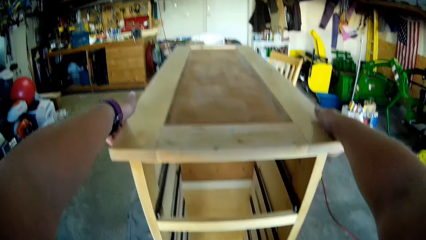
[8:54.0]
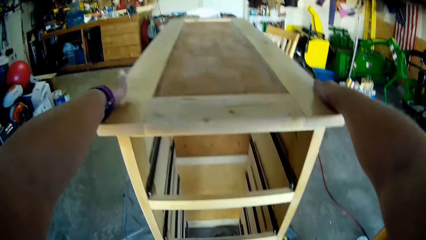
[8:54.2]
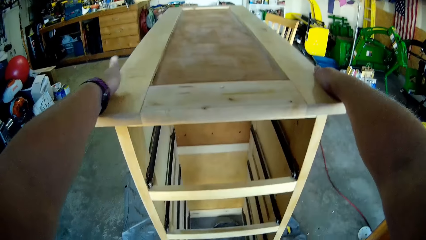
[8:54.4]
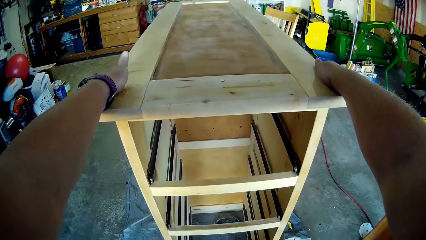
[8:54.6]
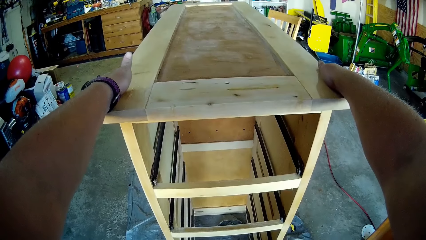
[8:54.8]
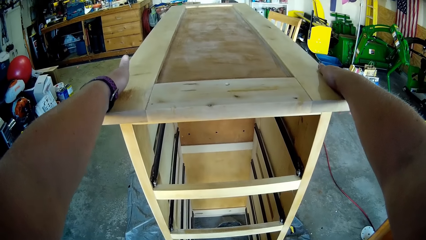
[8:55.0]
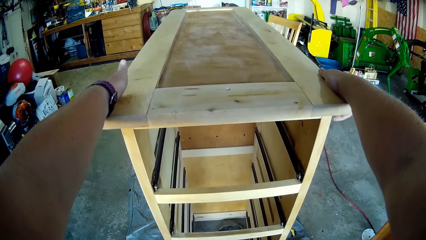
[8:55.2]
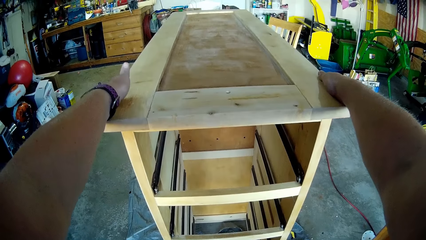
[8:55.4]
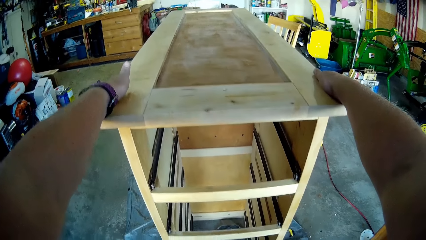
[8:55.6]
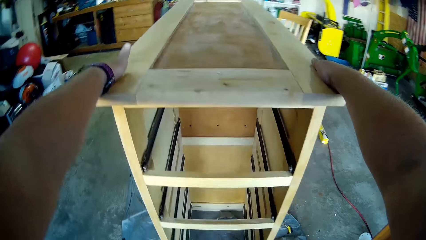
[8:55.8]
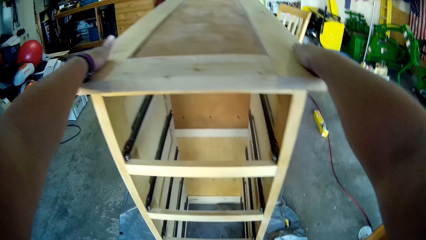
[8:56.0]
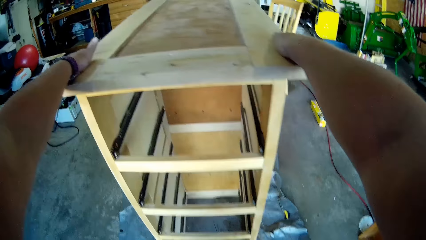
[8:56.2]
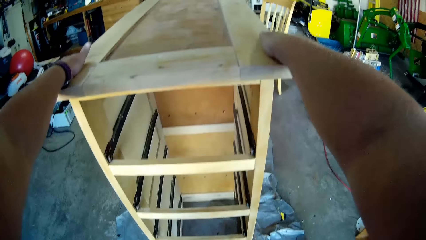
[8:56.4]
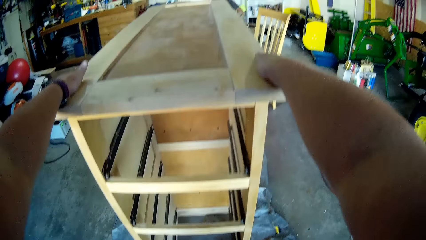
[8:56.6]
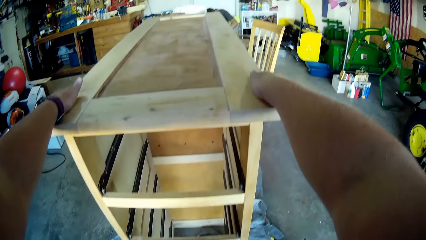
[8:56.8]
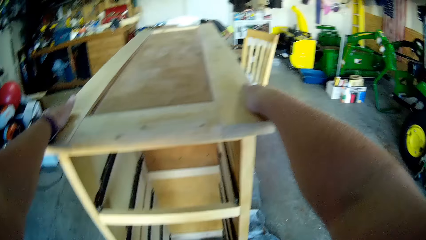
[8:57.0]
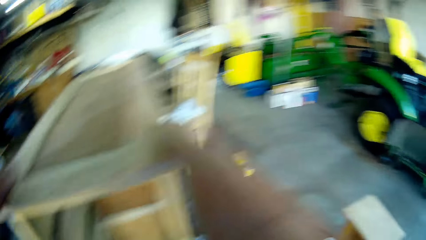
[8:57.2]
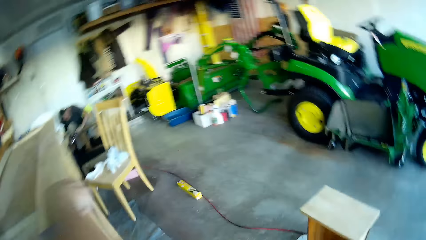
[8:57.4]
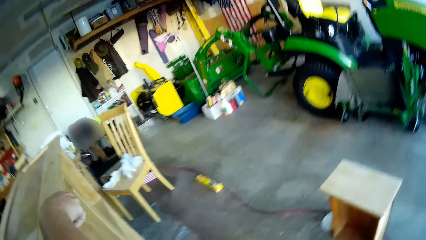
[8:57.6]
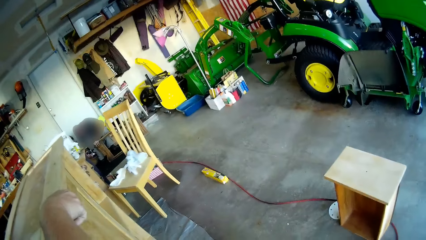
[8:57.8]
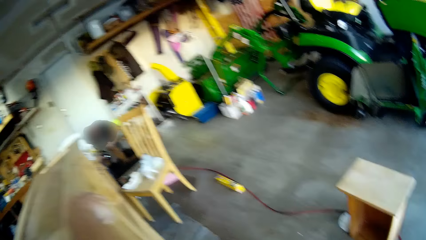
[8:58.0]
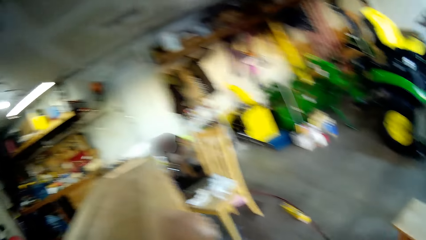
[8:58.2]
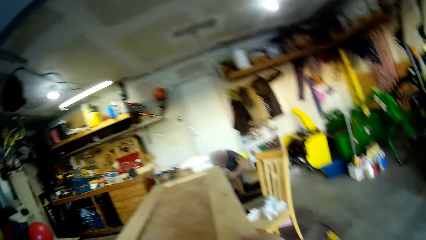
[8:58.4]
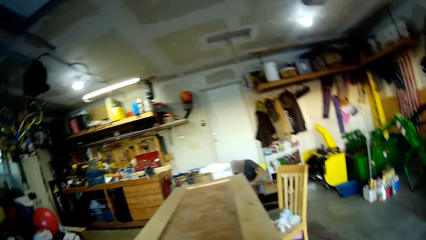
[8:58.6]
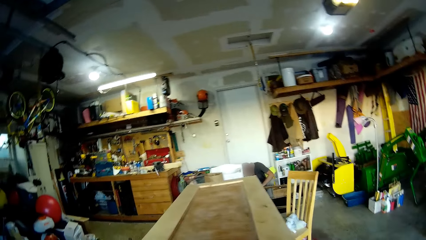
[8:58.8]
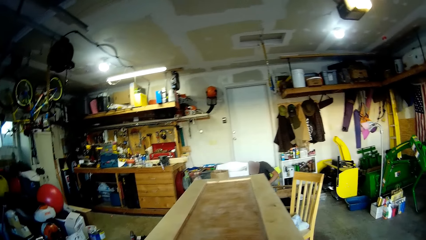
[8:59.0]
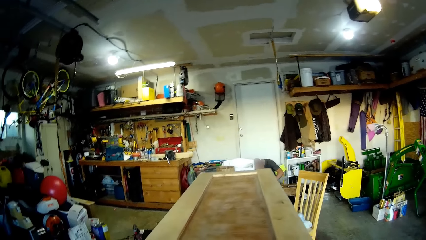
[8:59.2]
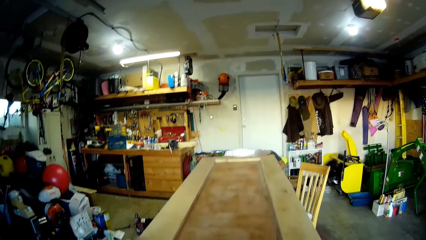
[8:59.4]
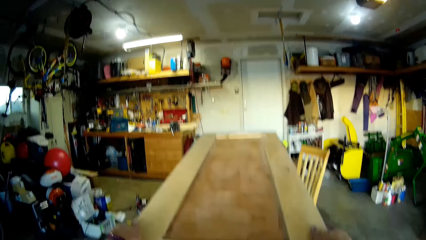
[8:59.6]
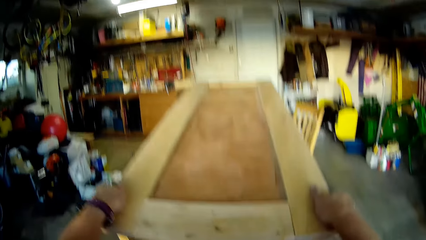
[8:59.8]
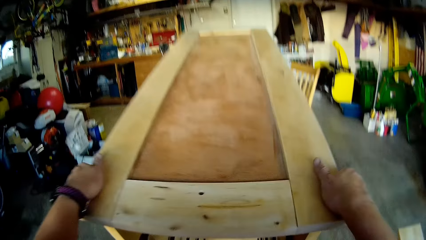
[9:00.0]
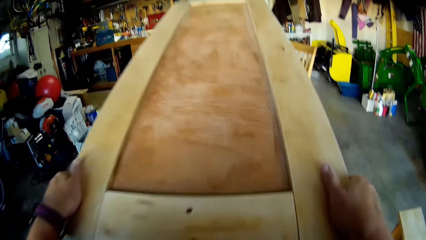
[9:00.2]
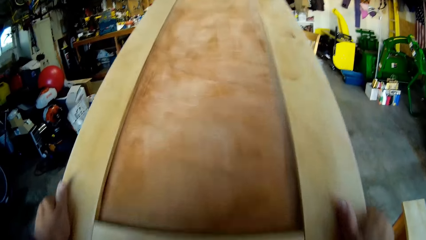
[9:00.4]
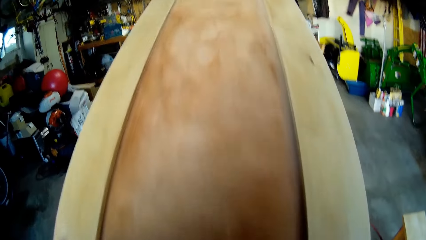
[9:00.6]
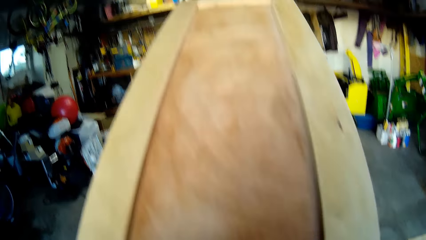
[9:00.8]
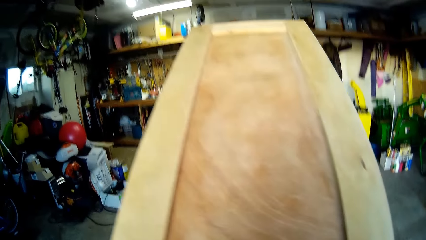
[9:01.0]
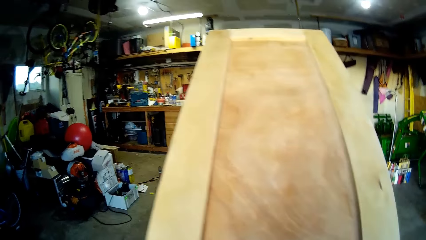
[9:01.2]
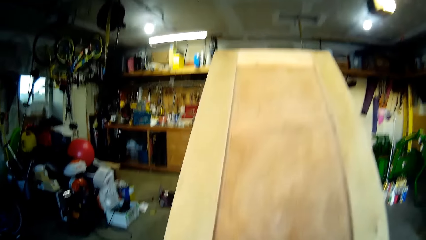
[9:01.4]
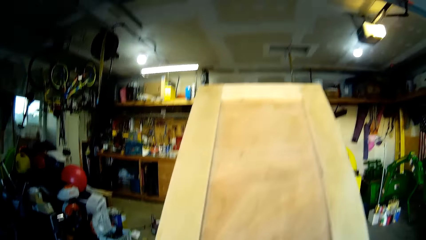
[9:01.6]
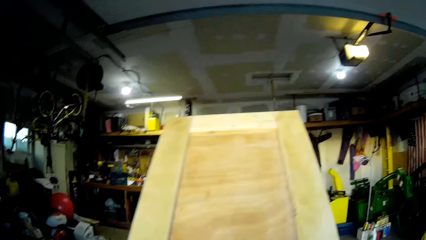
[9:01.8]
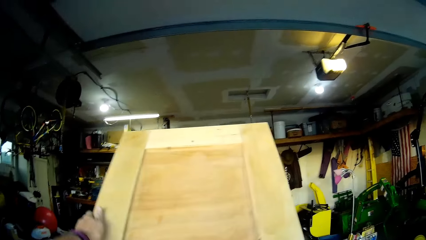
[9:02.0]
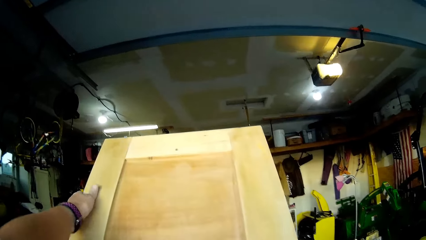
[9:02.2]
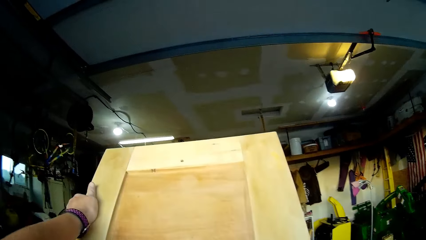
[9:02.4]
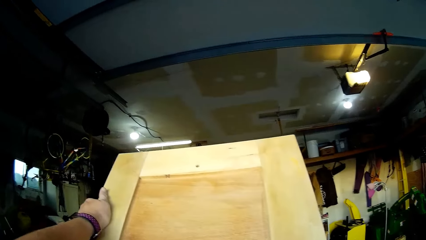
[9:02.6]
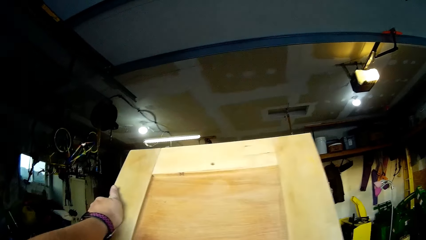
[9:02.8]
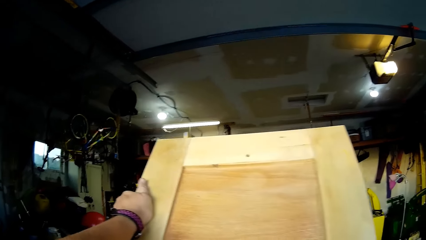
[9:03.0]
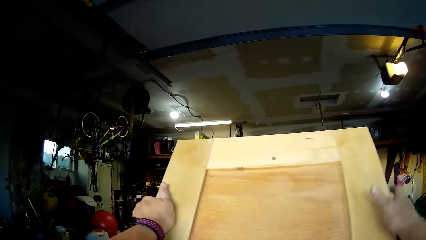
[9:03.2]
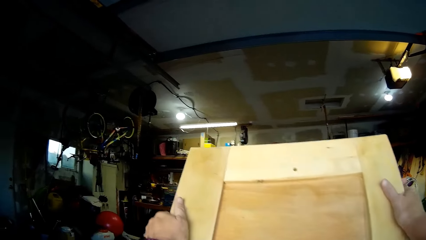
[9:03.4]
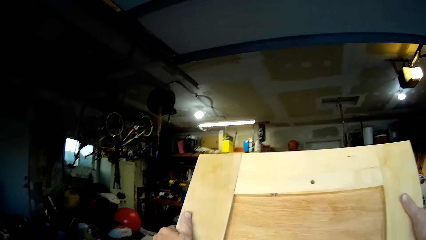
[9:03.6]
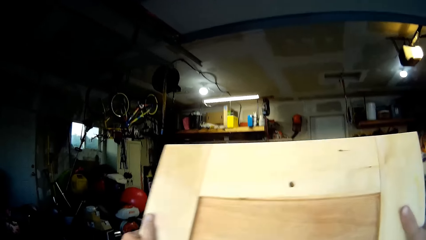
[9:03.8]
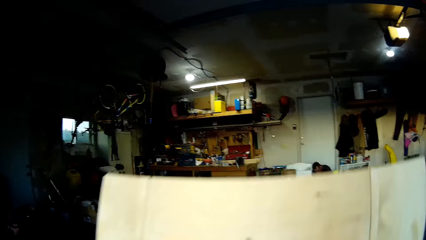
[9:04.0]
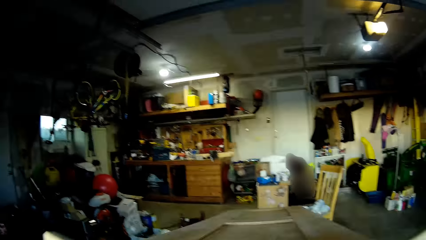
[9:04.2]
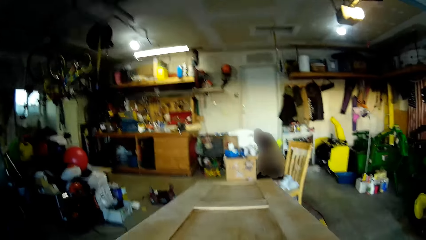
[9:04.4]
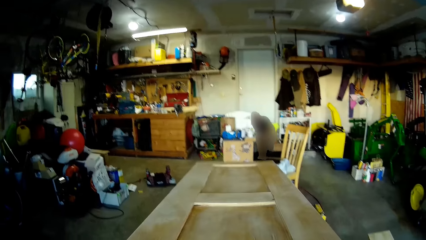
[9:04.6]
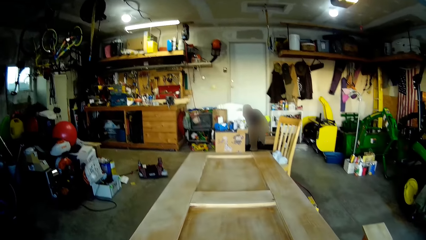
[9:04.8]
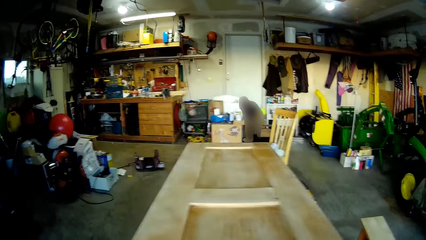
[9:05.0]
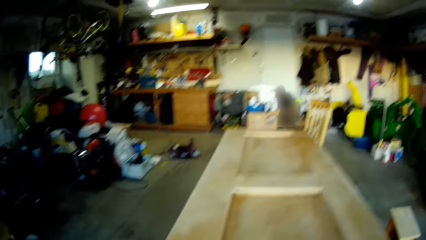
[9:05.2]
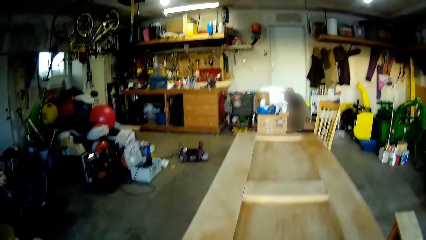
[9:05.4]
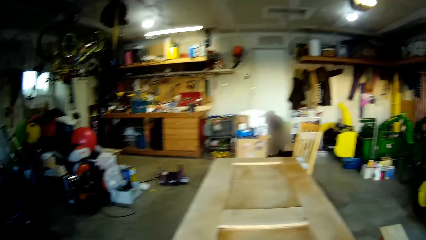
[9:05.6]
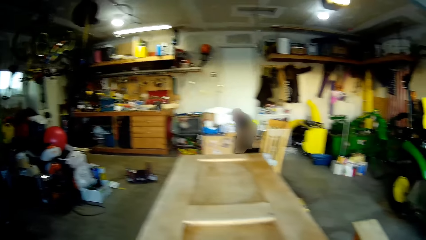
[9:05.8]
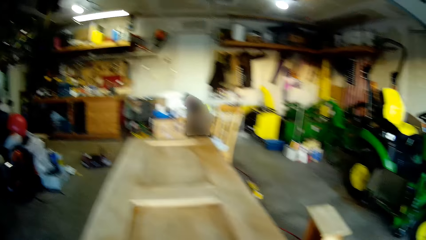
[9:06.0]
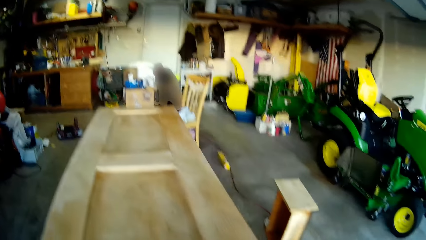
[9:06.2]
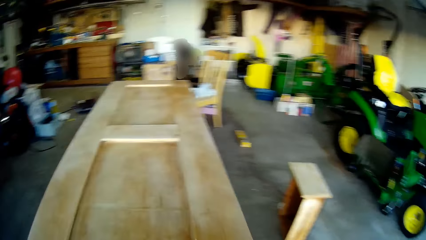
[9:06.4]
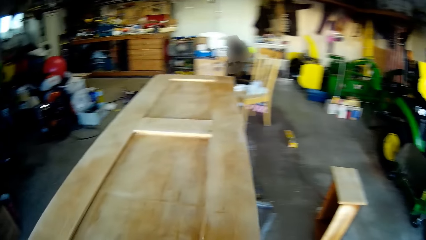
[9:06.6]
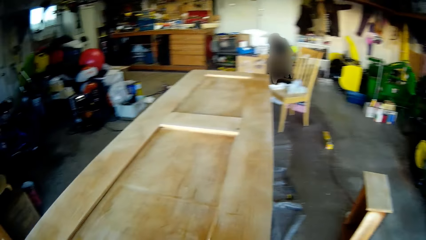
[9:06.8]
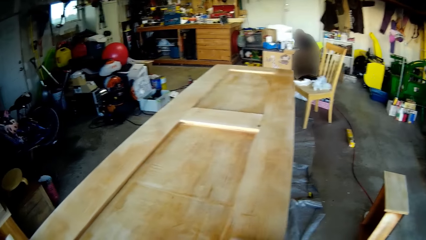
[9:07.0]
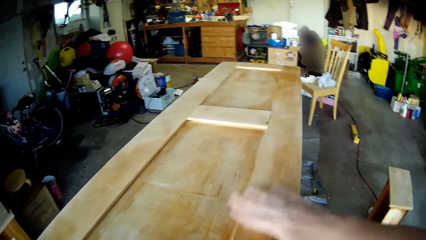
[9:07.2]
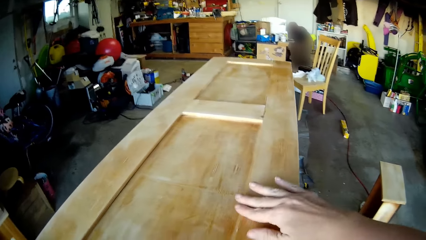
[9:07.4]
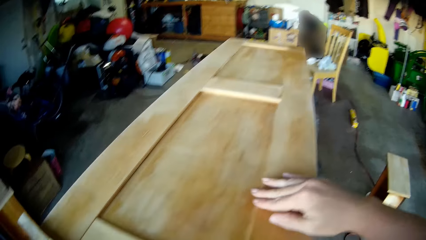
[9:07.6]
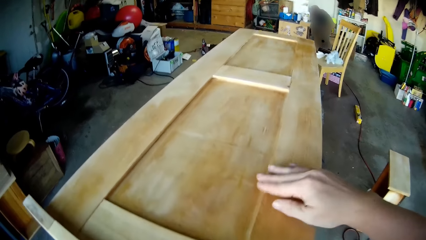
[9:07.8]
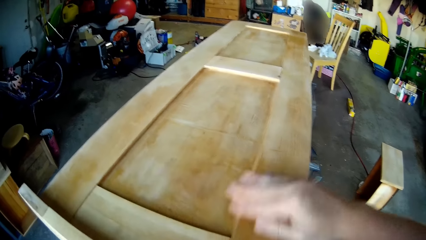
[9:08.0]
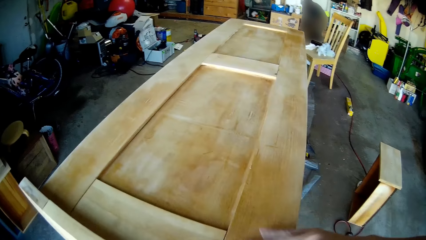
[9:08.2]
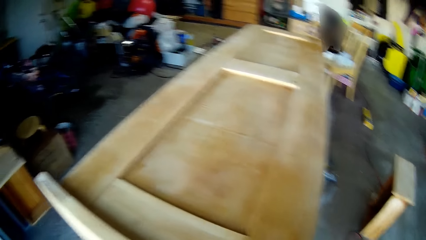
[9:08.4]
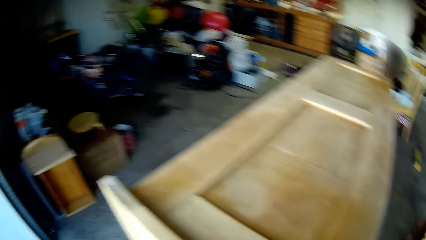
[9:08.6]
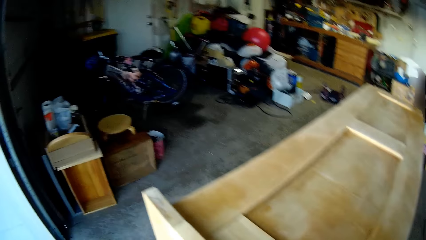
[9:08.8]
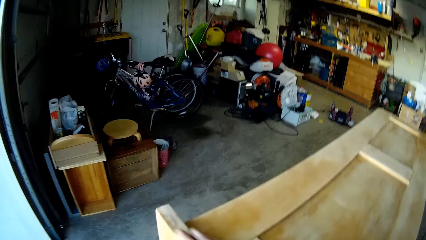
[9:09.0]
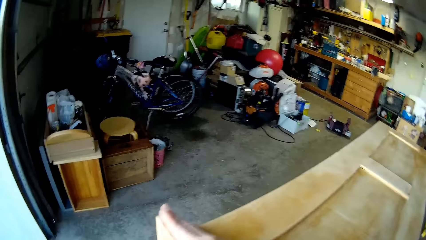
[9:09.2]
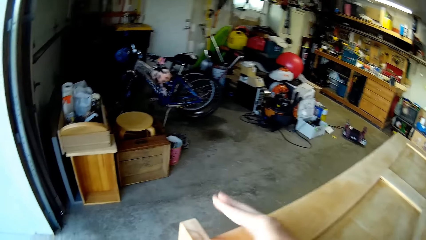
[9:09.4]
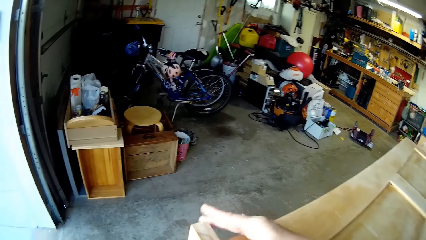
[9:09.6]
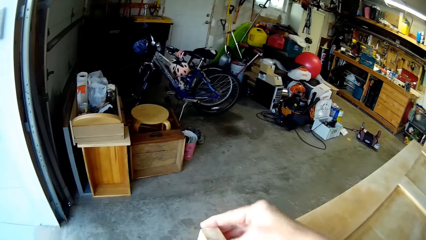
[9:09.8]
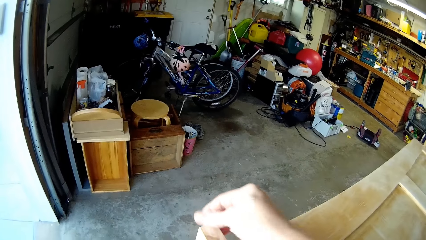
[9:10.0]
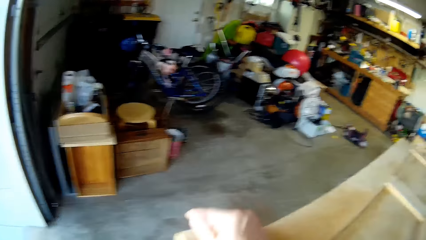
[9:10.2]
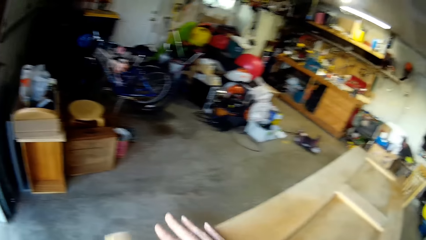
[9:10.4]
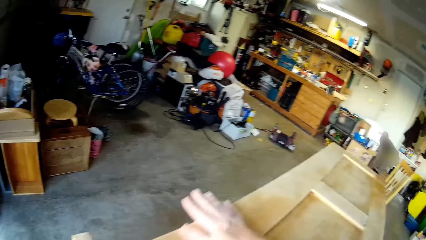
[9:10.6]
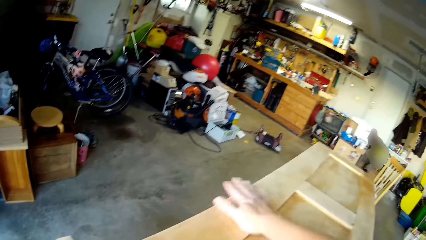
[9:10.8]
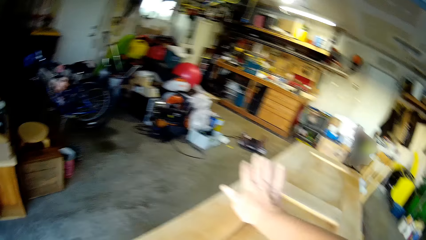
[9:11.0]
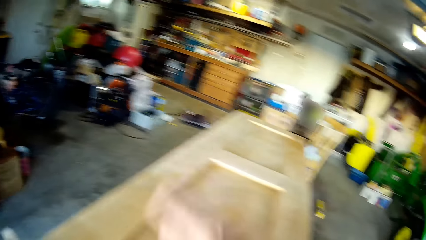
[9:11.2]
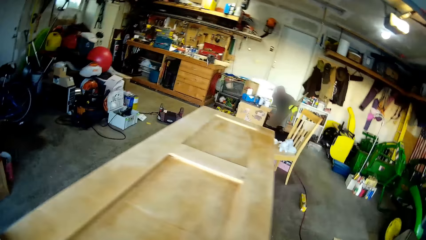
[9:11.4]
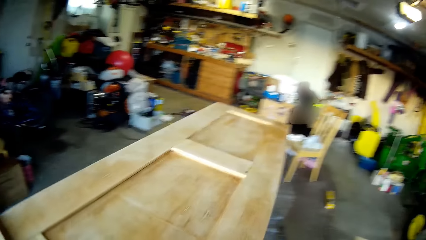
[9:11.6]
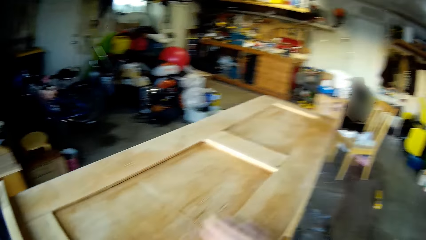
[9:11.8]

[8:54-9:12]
The camera wearer holds a wood with his hands. He turns the drawer. He raises the wood upright with his hands. He touches the drawer. He smoothens the wood with his hand.
